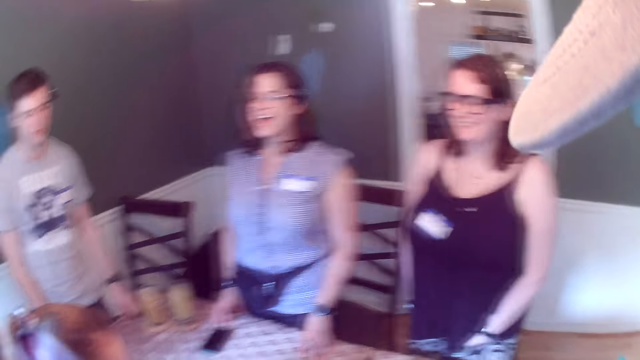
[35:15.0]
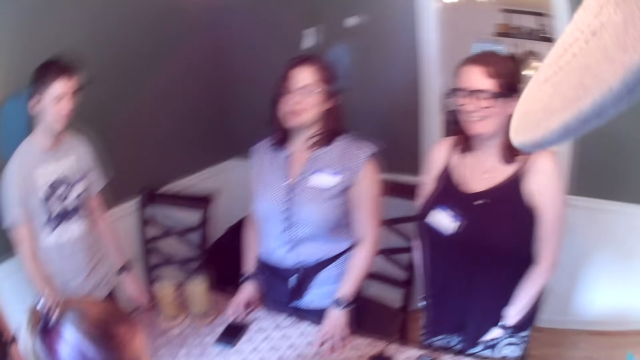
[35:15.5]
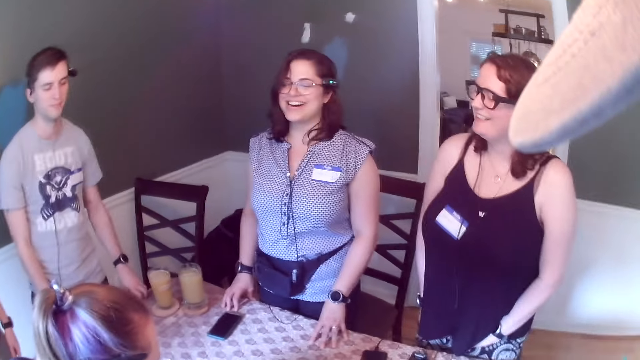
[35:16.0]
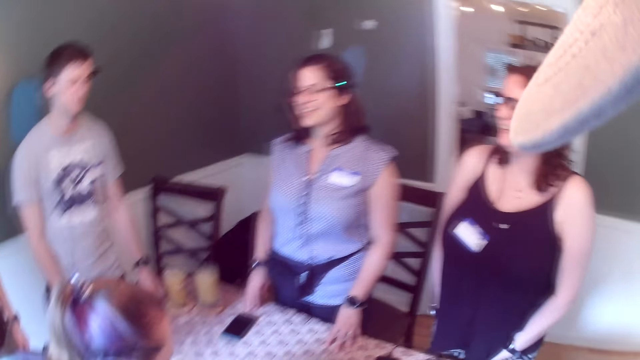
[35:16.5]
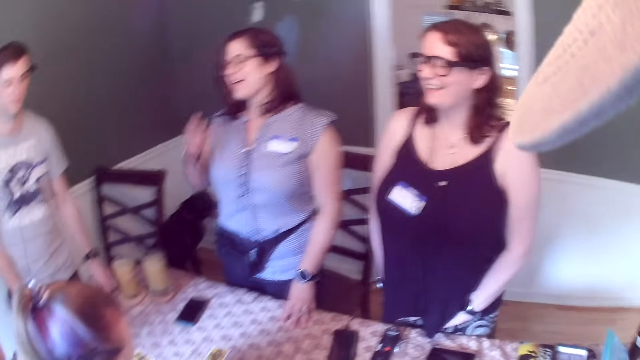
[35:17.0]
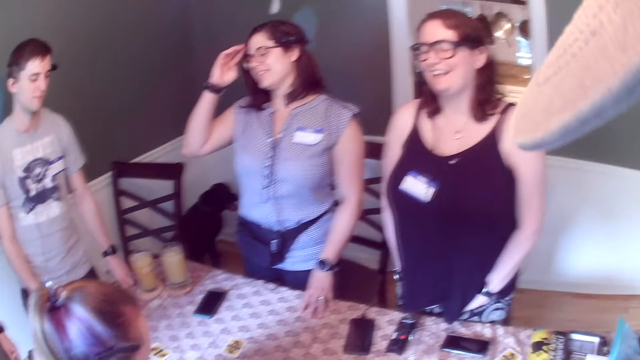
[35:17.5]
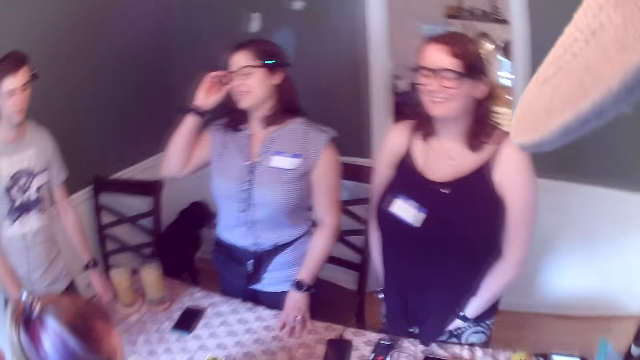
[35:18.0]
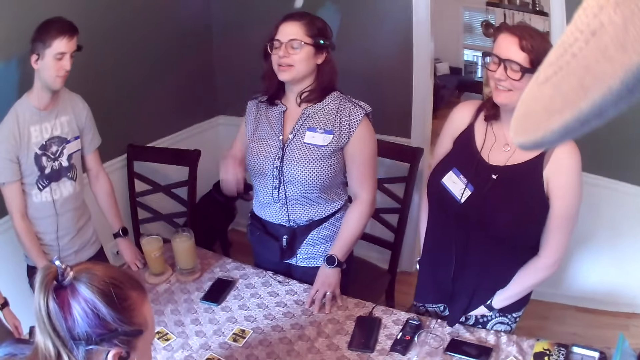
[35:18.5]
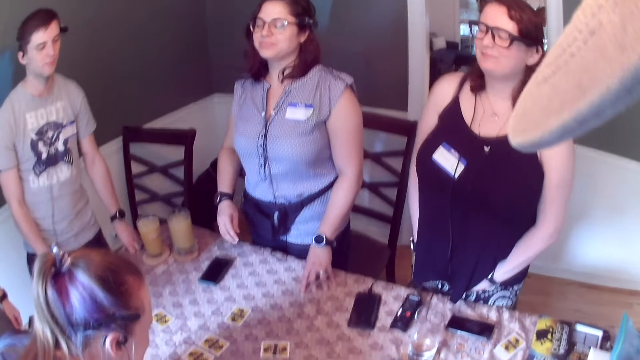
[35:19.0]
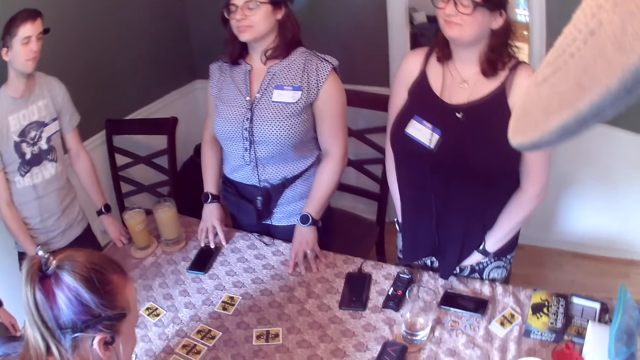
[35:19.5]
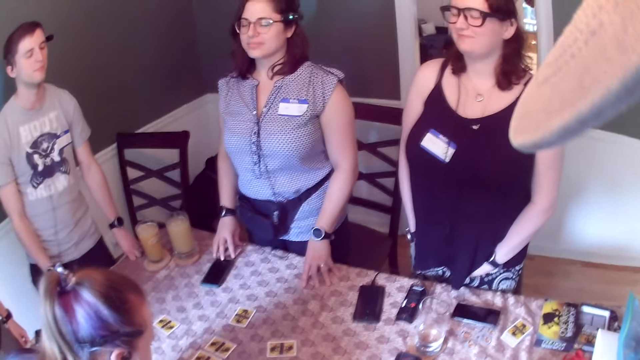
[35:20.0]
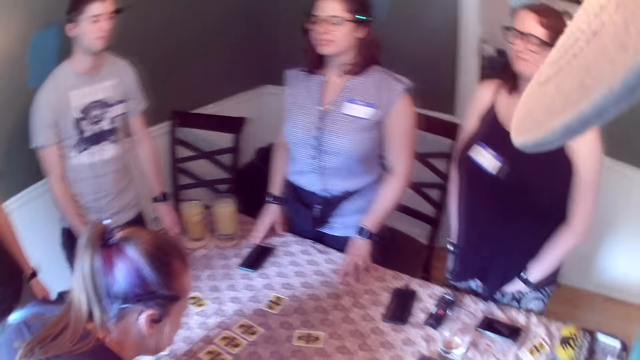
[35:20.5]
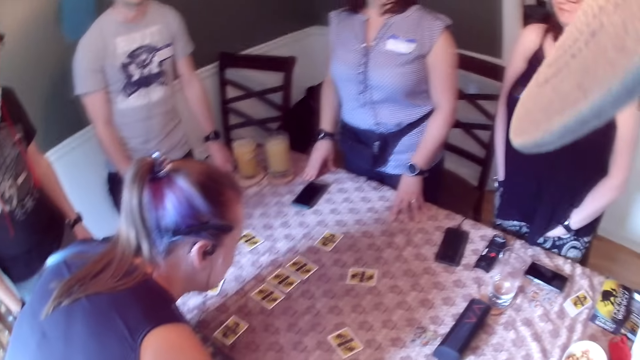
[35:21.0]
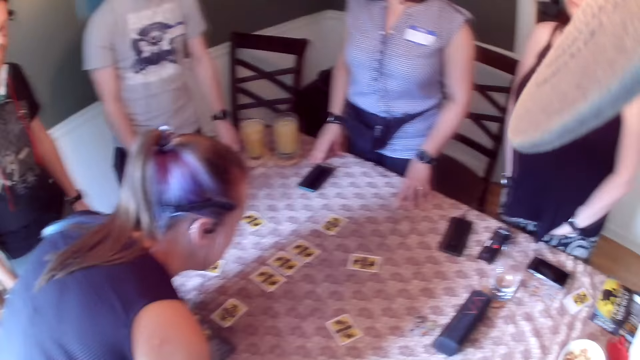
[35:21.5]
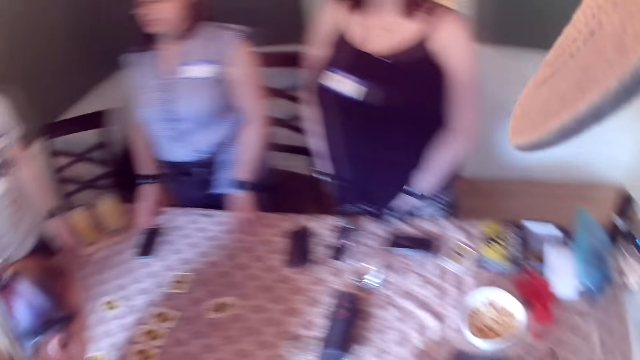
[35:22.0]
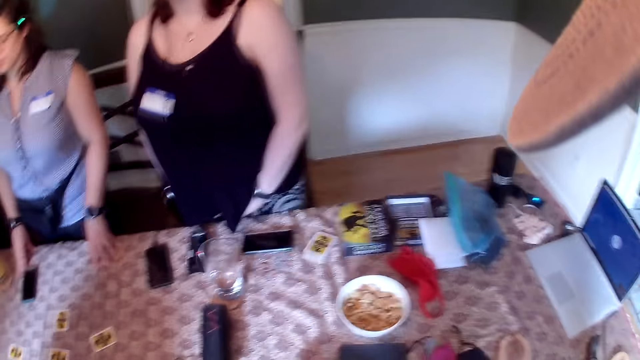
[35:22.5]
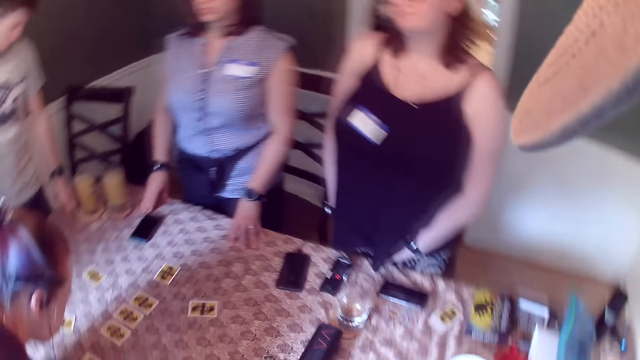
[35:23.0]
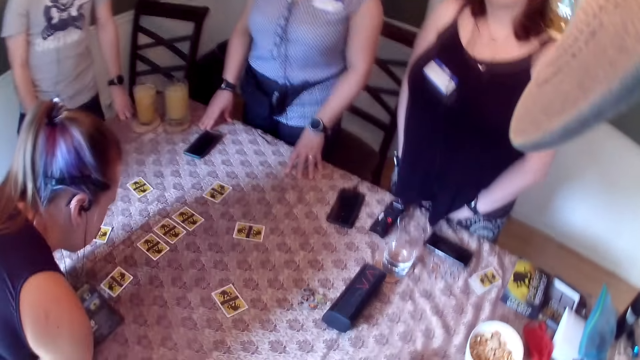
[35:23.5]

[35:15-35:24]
The woman touches her hair with her right hand, touches her glasses with her right hand and drops her right hand on the dining table.

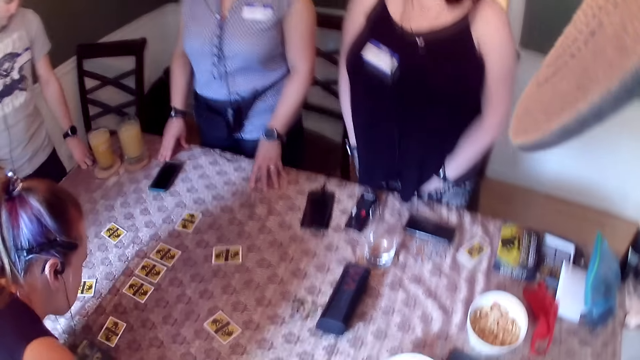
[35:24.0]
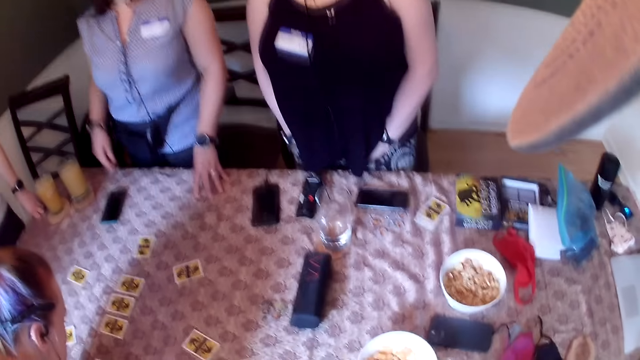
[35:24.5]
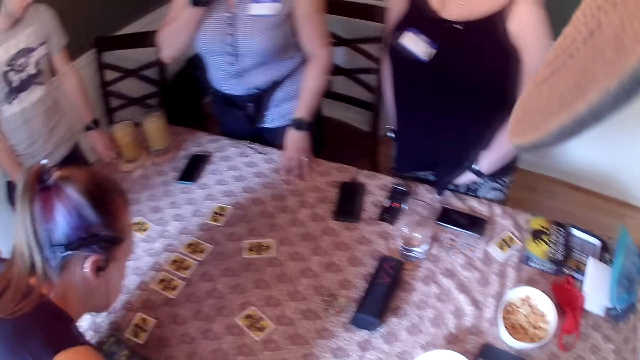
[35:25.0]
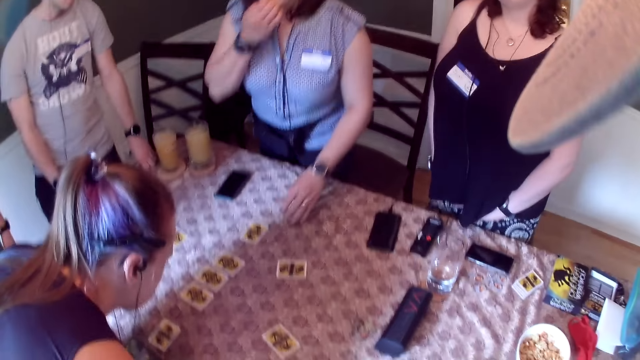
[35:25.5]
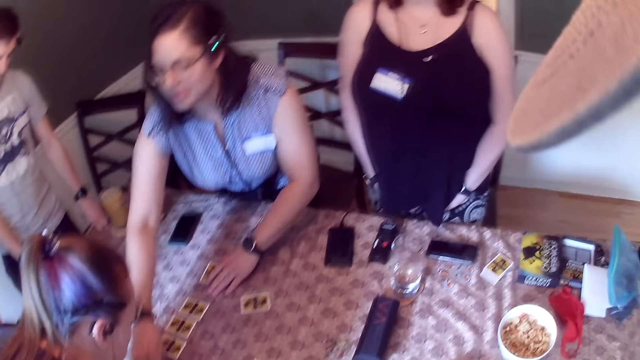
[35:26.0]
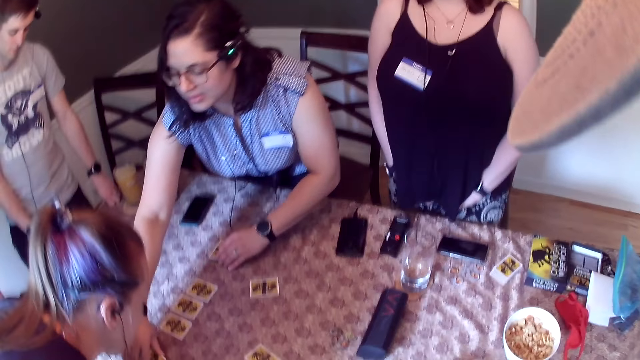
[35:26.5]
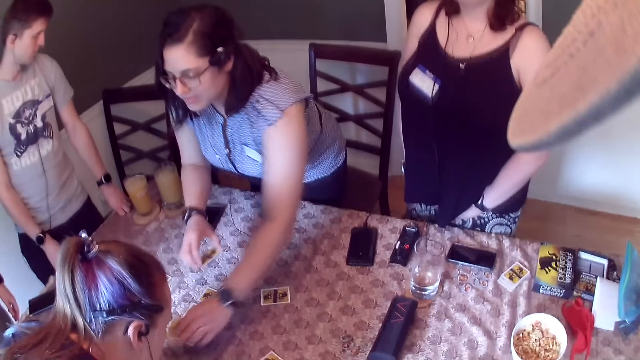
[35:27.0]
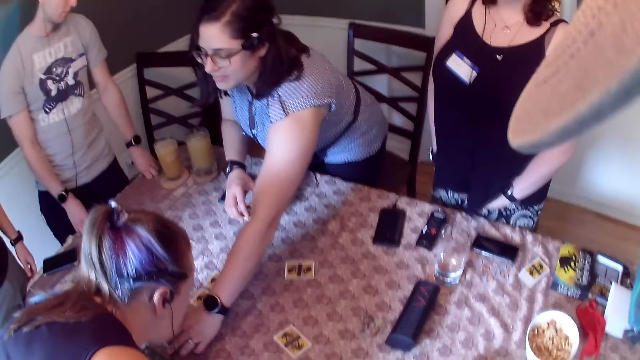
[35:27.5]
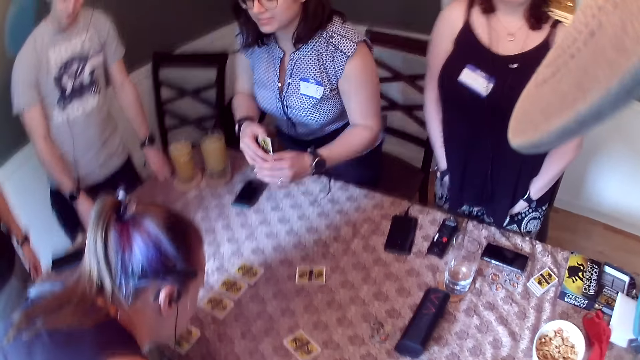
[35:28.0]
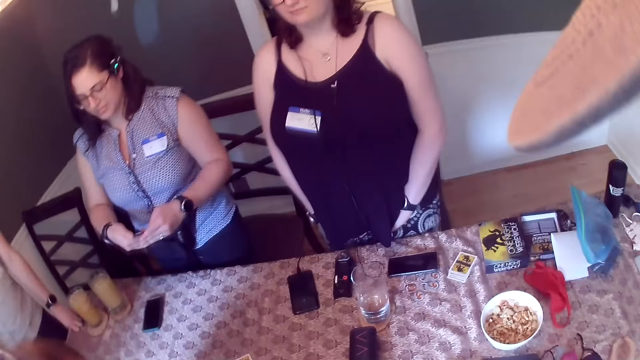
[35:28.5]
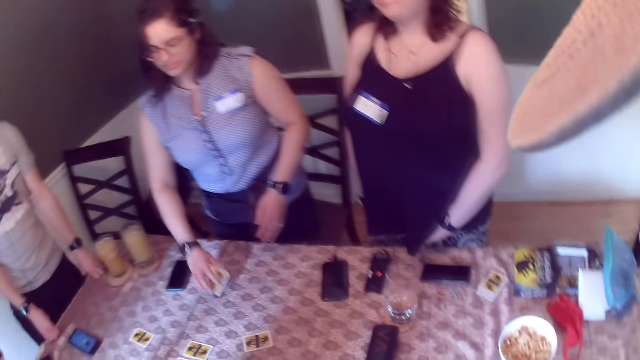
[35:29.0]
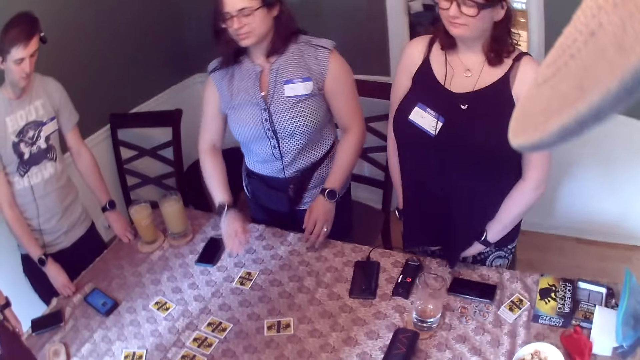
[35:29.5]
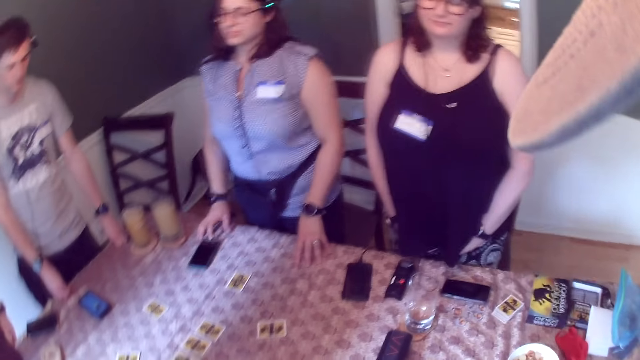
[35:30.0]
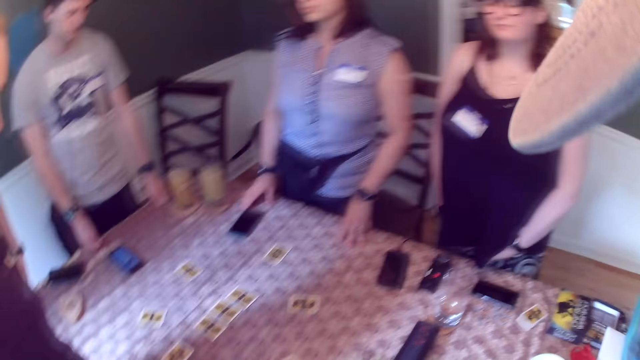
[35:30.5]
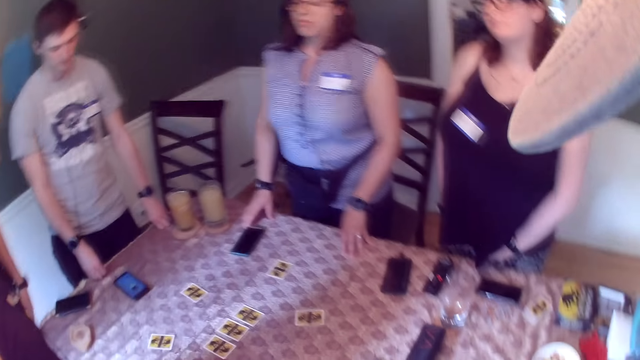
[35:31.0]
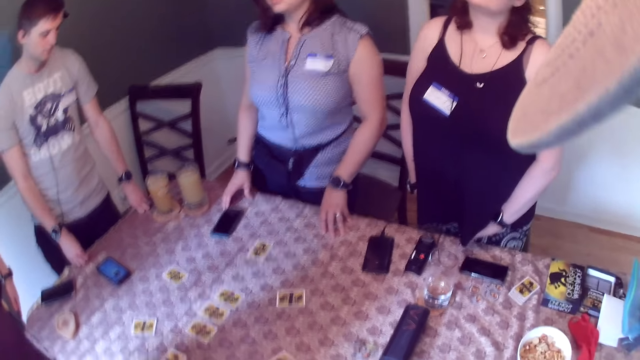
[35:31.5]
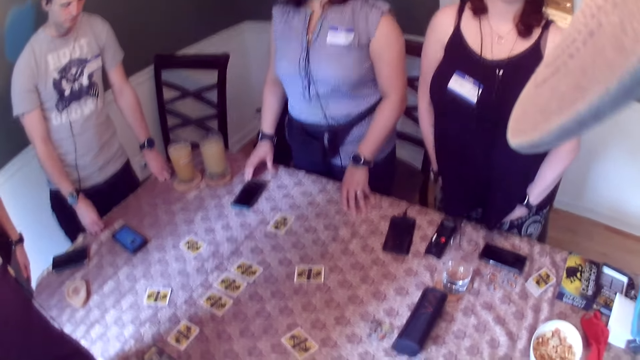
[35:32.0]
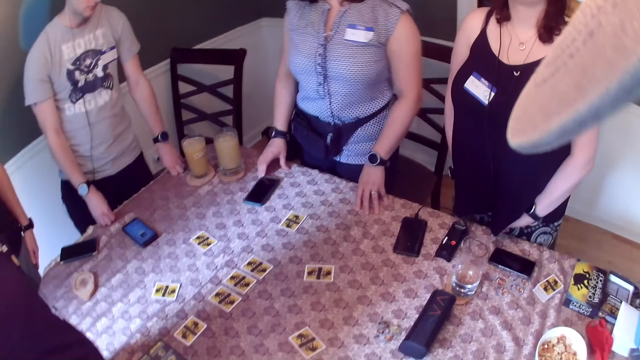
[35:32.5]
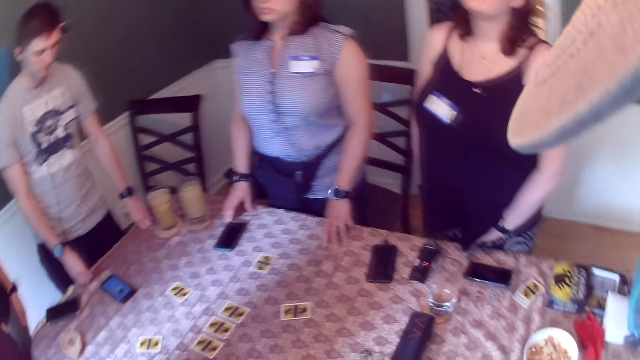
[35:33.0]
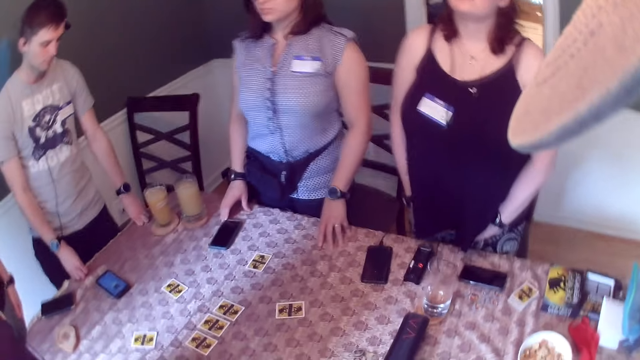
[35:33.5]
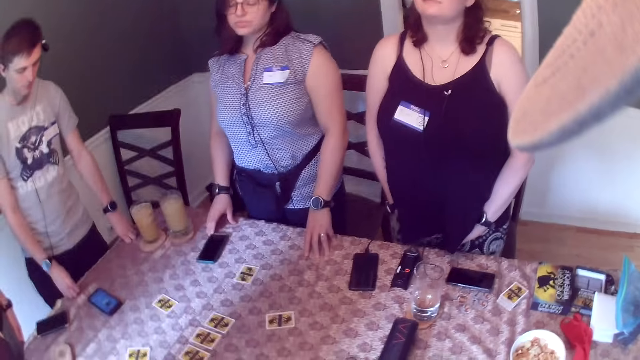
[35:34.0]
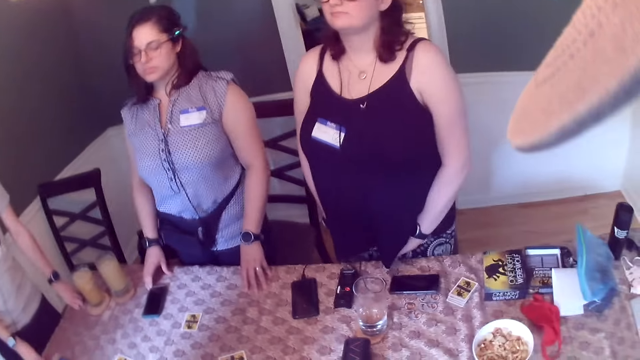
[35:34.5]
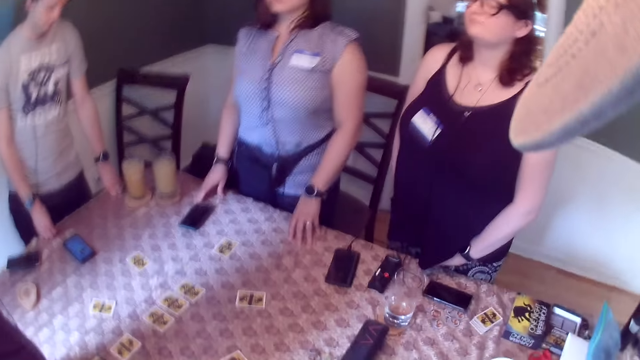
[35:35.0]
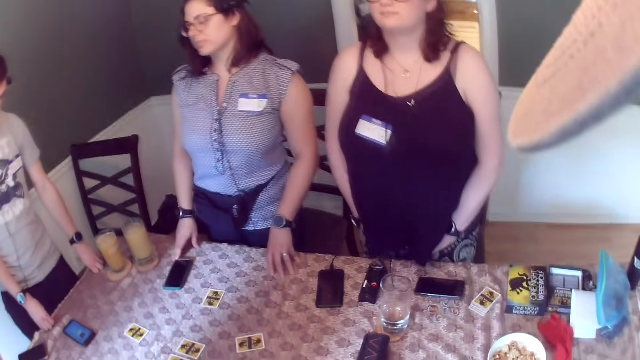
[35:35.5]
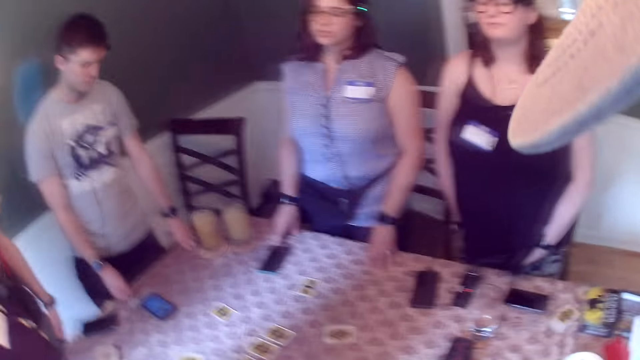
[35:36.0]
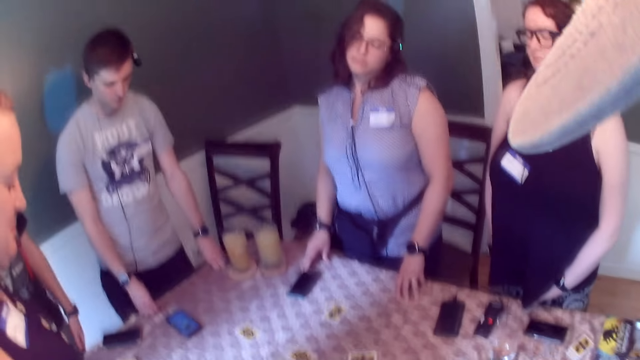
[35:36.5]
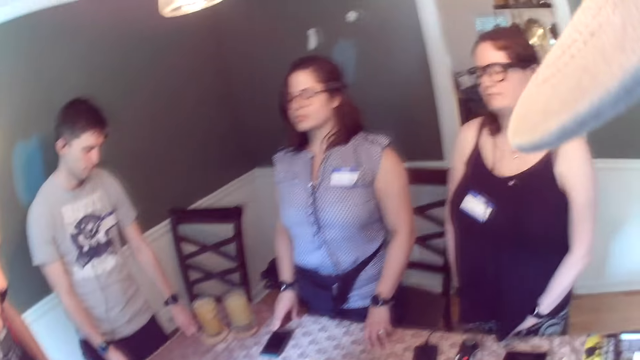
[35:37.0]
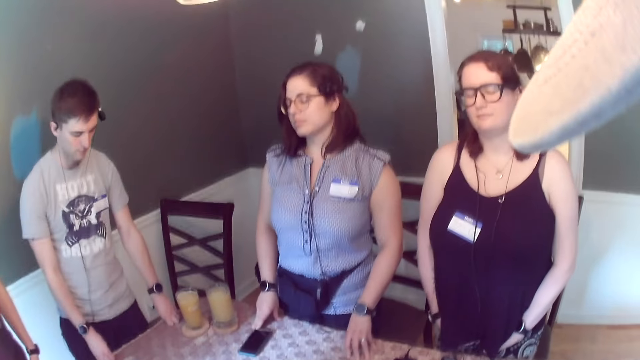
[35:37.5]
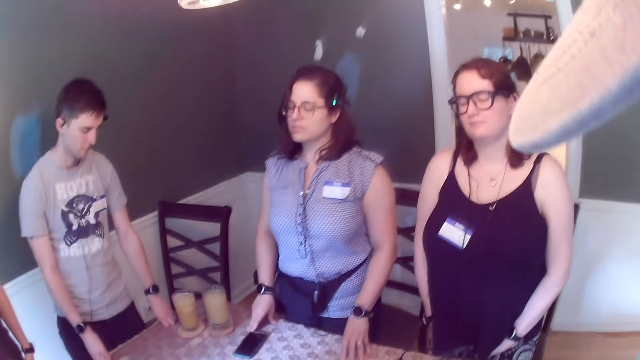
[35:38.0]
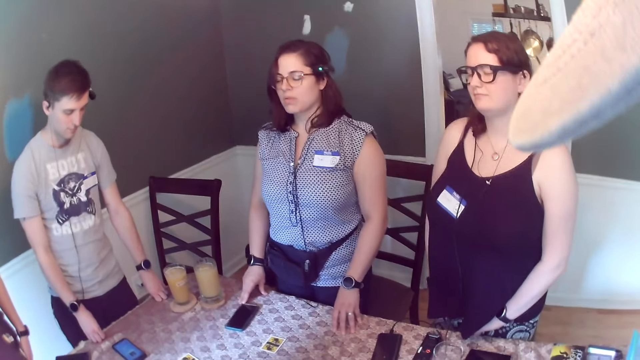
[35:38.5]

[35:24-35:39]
The woman touches her nose with her right hand. She places her left hand on the table. She picks up a card from the dining table with her right hand. She picks up another card from the dining table with her left hand. She switches the cards with both hands. She drops the card on the dining table with her left hand. She holds the card with both hands. She drops the card on the dining table with her left hand. She places both hands on the dining table.
